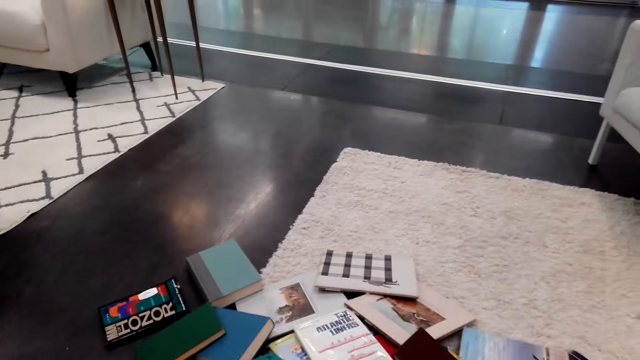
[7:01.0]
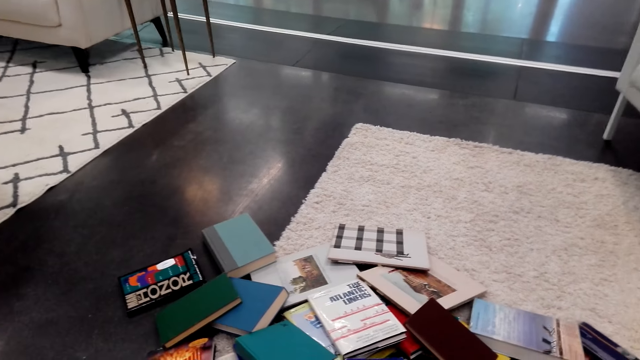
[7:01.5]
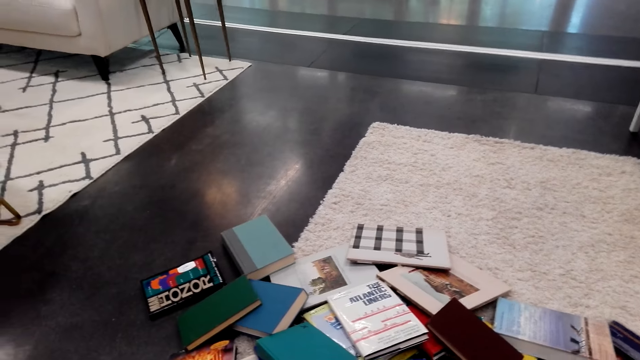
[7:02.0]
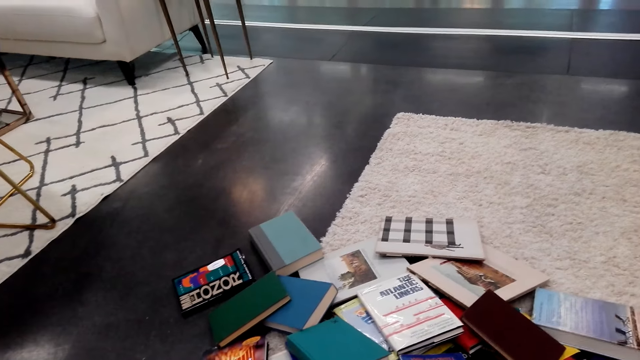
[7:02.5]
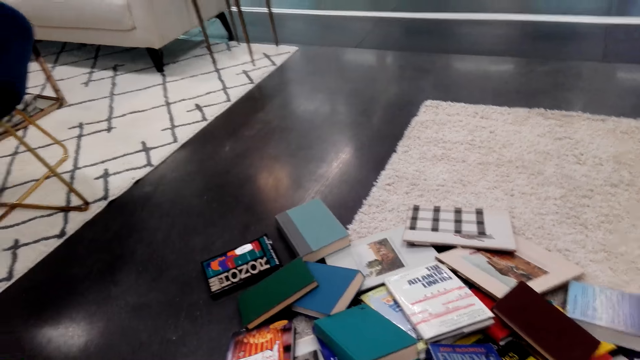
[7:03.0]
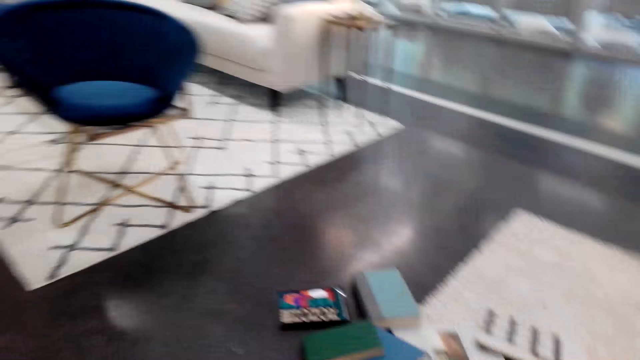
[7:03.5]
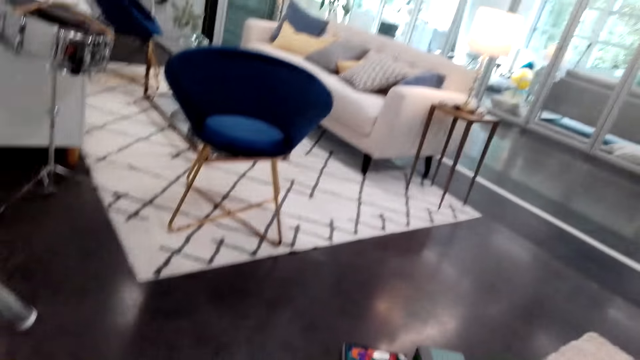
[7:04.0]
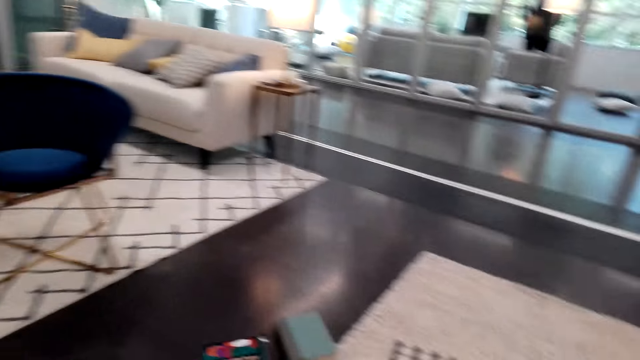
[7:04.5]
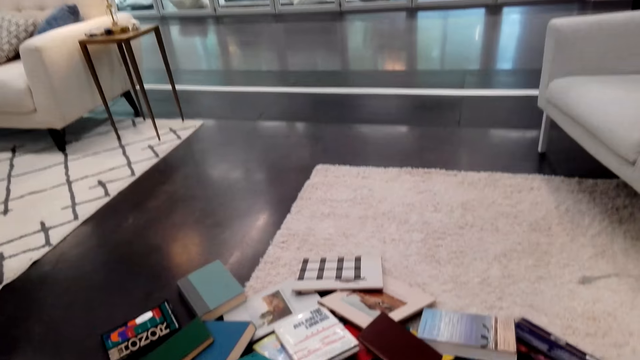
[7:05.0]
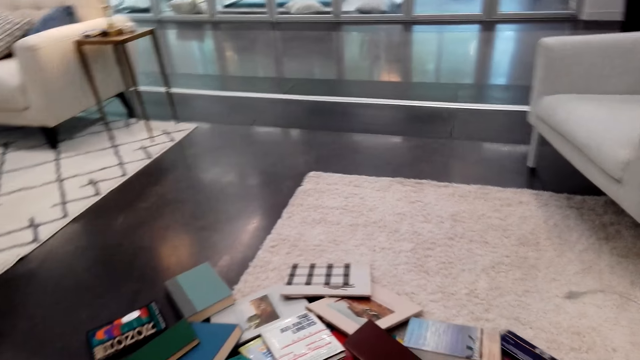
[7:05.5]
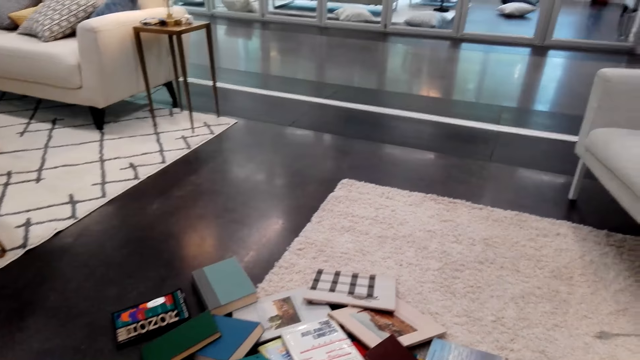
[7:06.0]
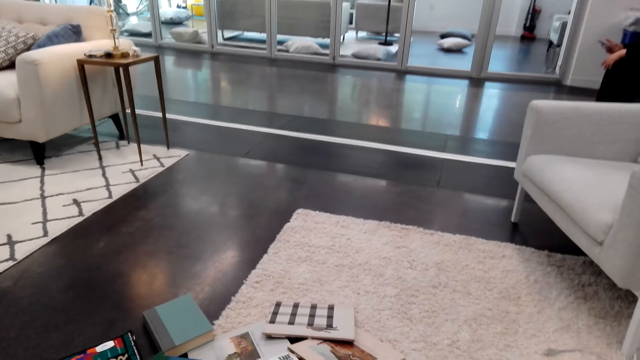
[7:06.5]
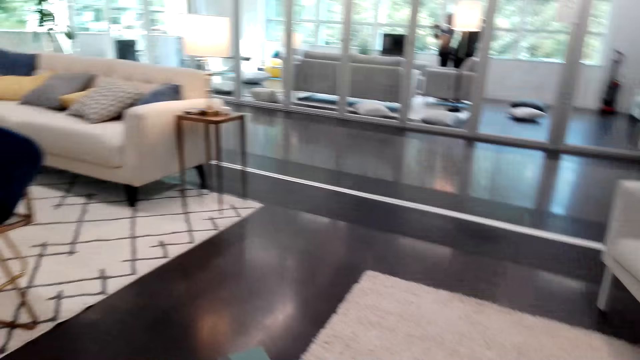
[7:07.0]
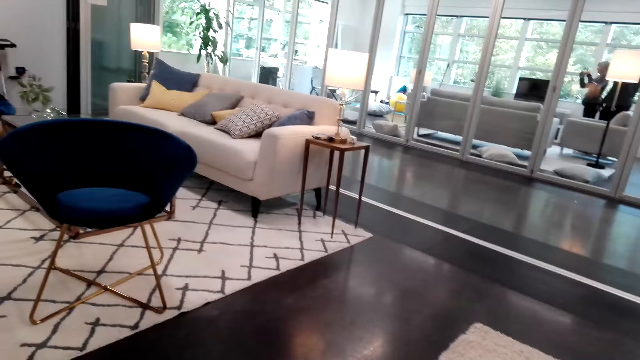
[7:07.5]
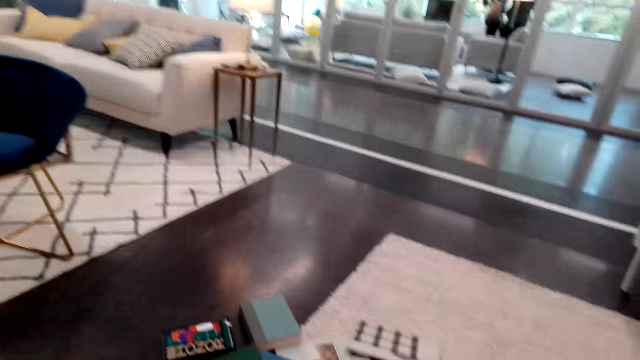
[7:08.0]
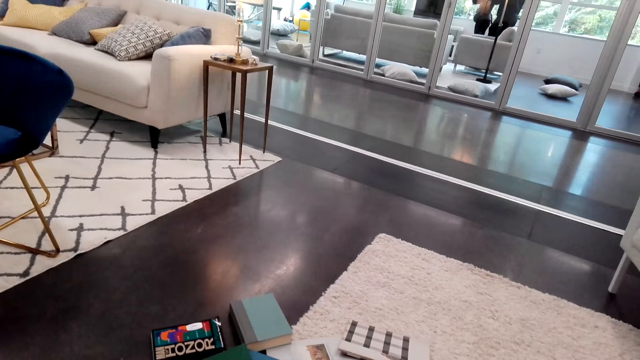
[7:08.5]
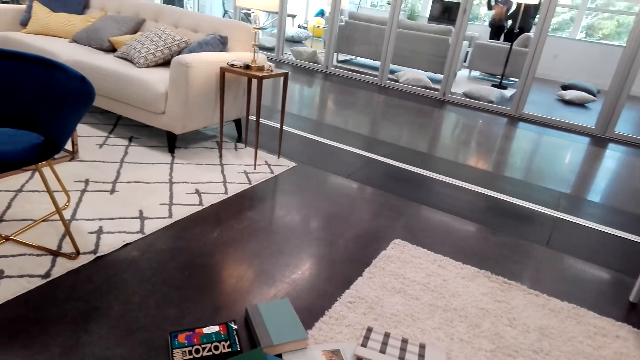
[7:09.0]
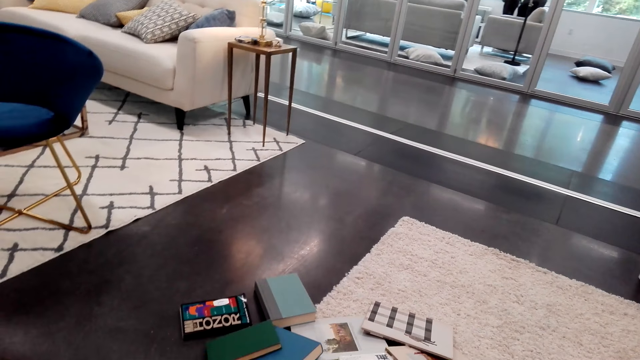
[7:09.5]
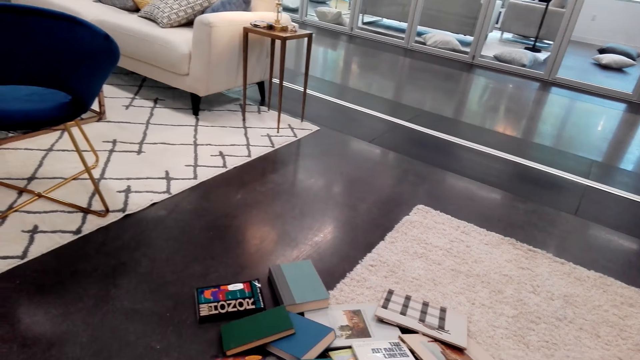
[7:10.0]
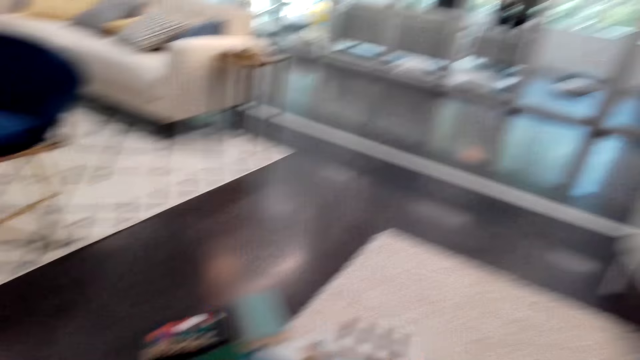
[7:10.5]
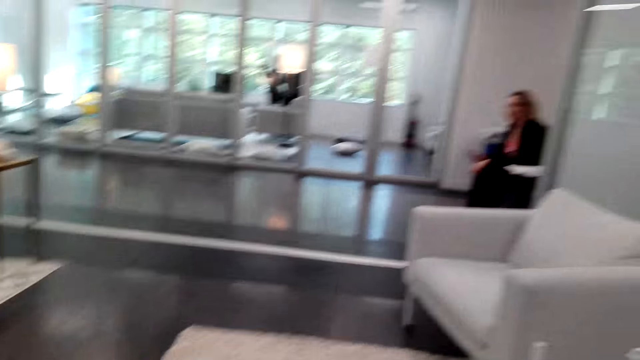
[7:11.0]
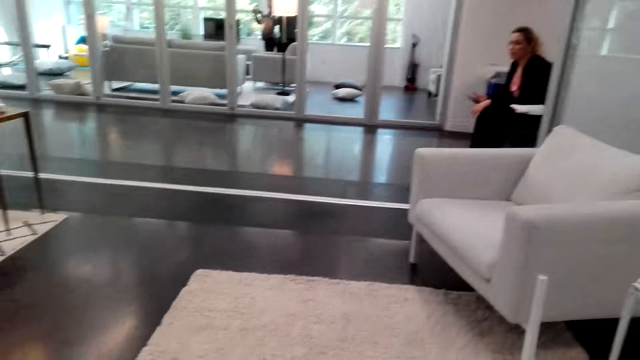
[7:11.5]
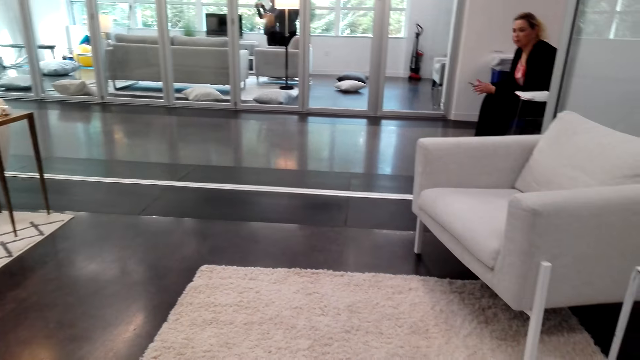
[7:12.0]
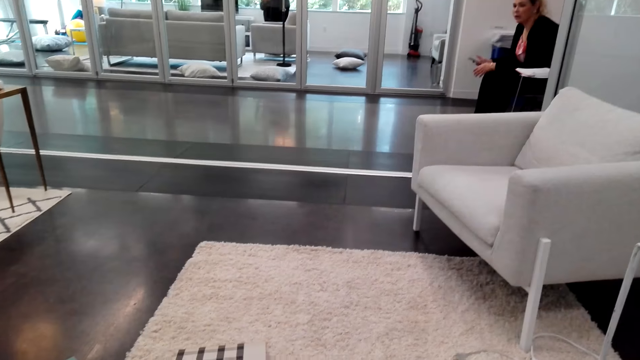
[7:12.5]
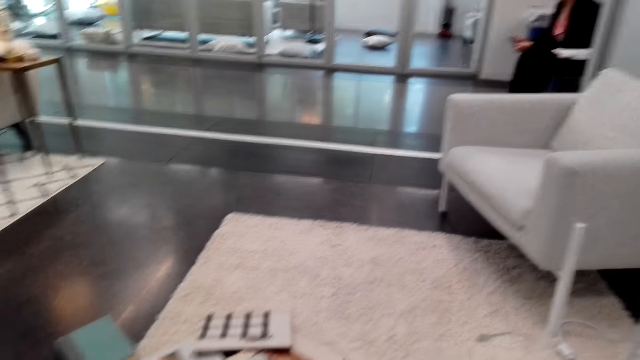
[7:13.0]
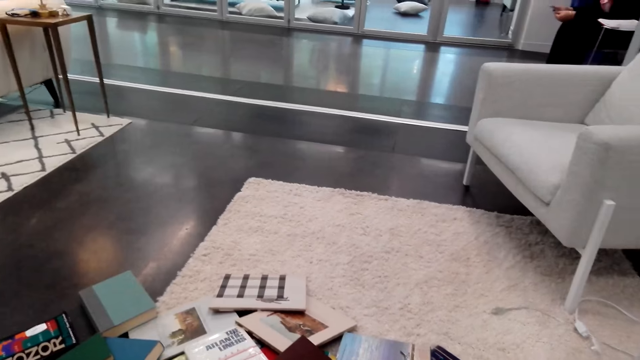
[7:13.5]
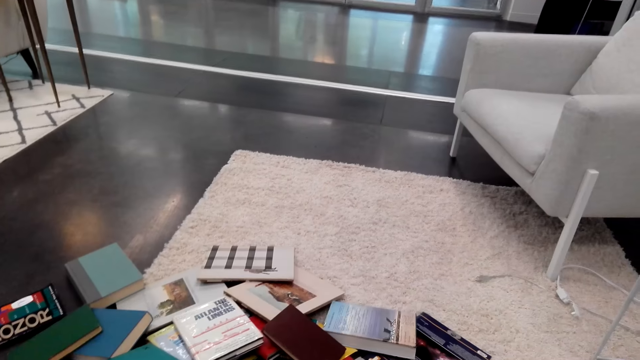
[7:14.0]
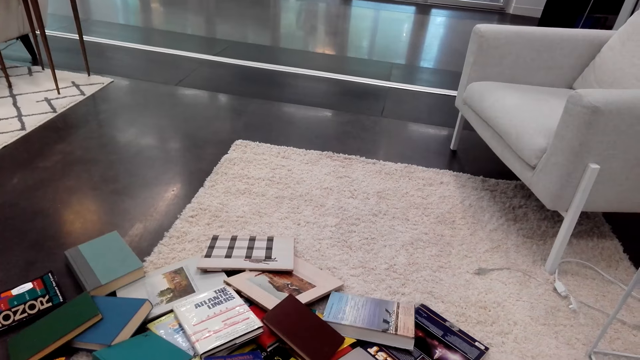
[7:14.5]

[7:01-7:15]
The camera wearer looks at a woman. The woman converses with the camera wearer.

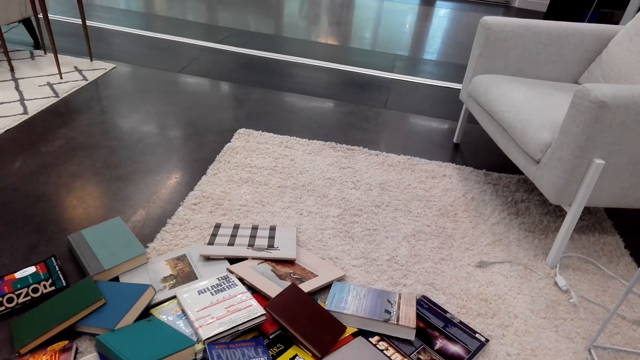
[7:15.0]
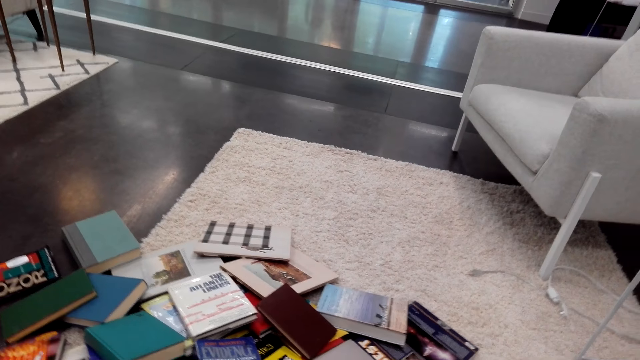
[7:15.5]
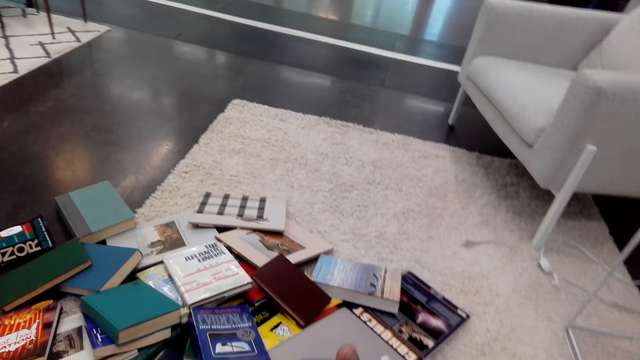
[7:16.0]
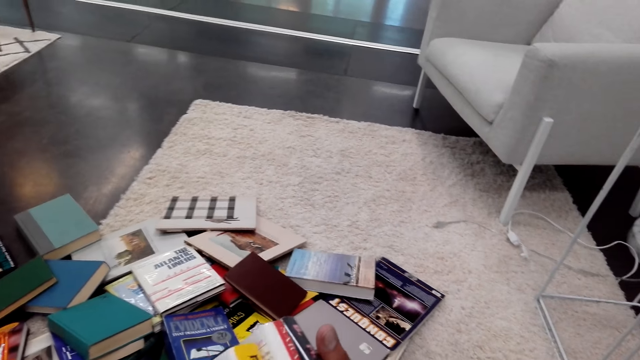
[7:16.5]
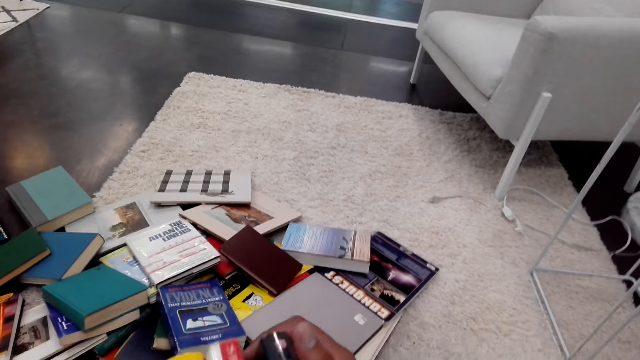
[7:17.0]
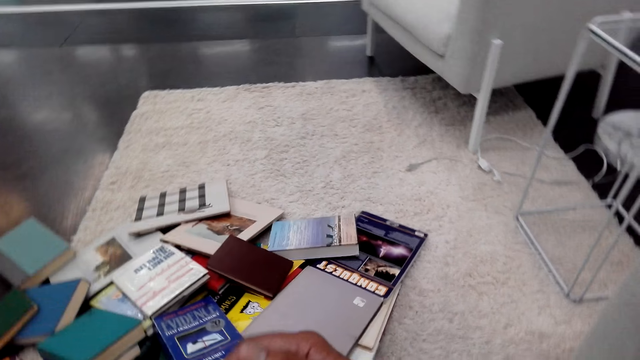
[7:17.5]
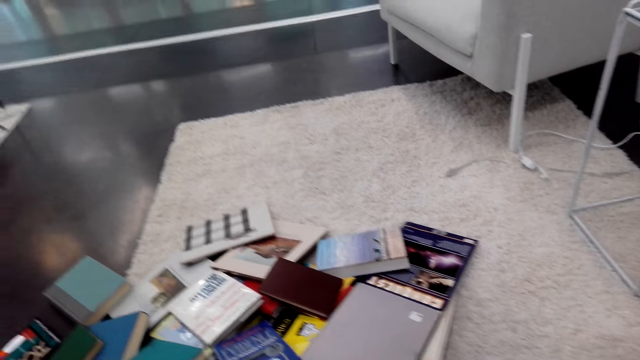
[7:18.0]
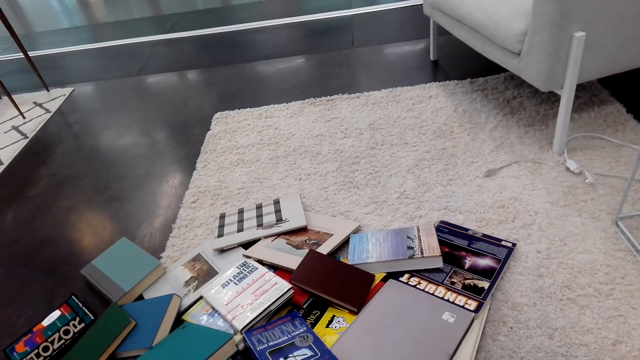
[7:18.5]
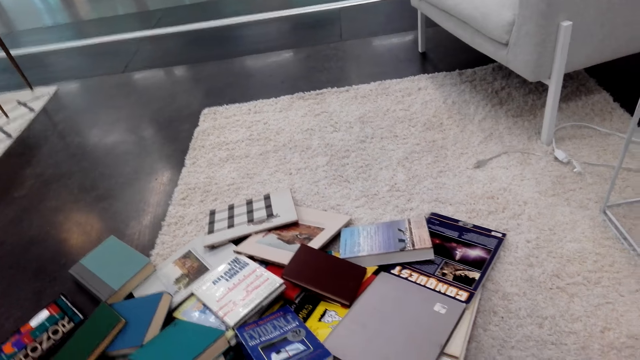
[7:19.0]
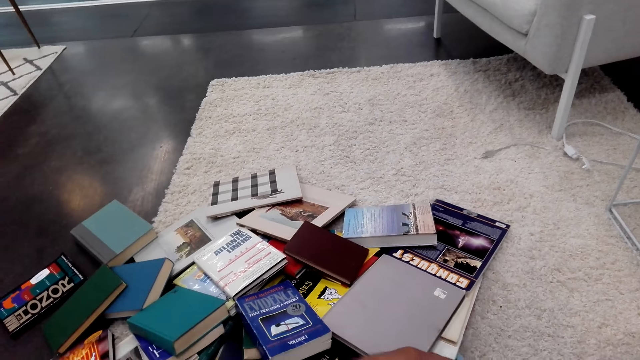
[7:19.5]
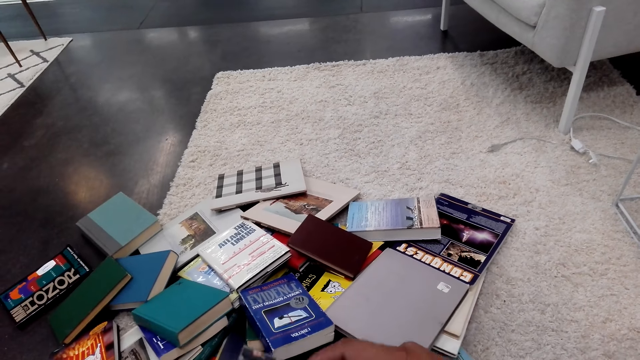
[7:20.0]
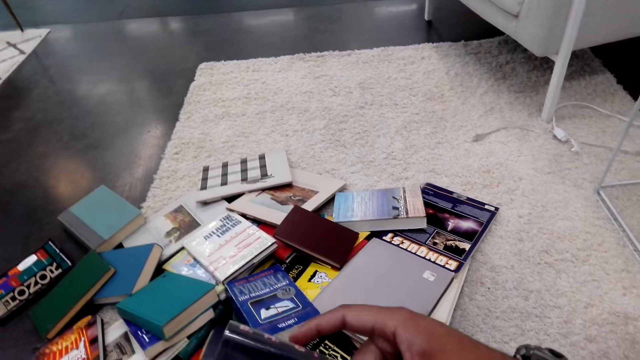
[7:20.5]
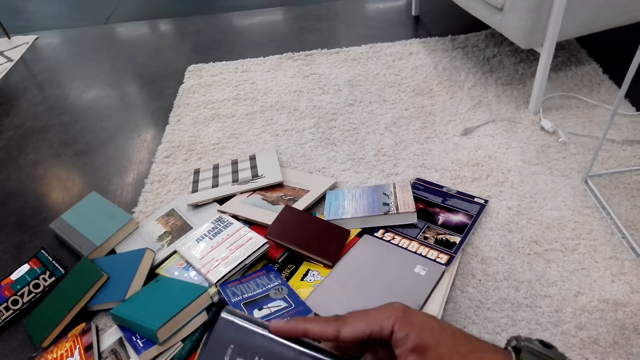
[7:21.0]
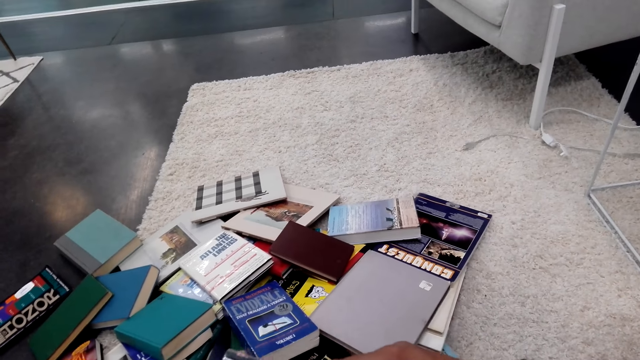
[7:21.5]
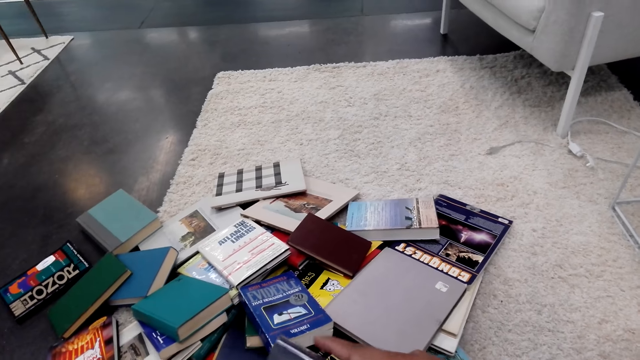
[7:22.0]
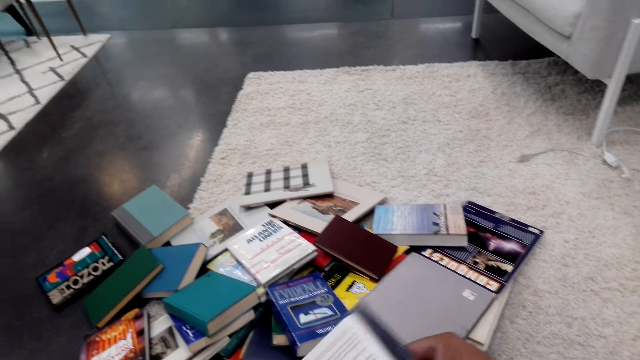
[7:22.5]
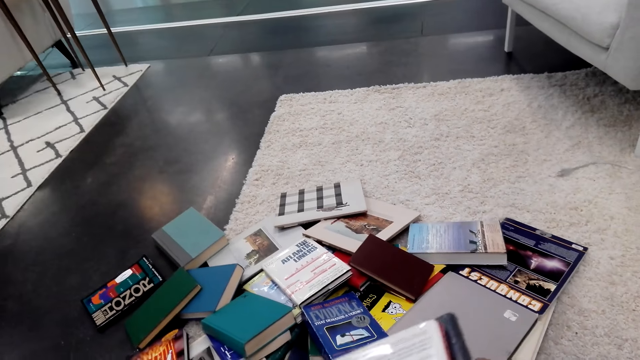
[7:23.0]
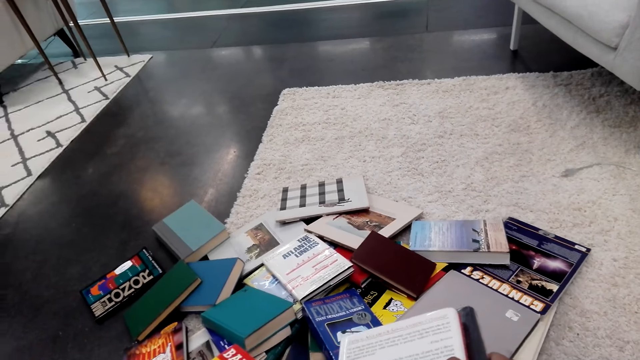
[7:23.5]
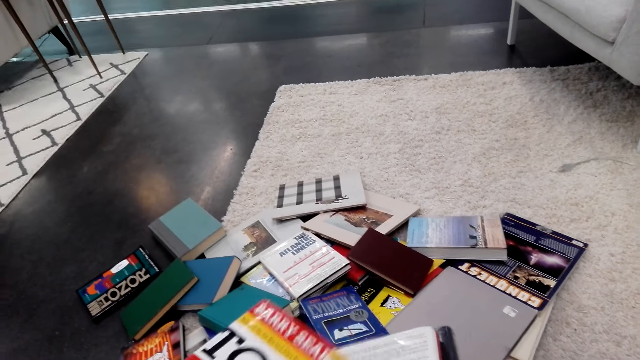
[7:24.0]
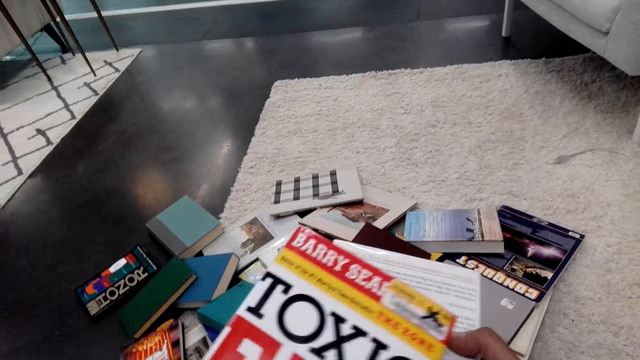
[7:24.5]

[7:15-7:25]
The camera wearer holds the books. They collect the books on the floor.
